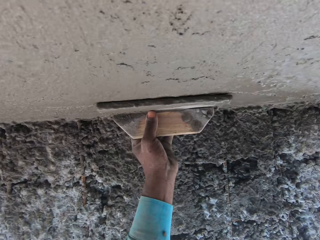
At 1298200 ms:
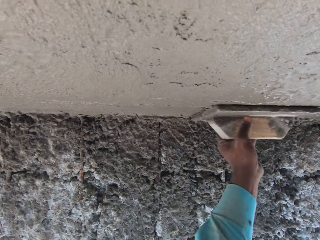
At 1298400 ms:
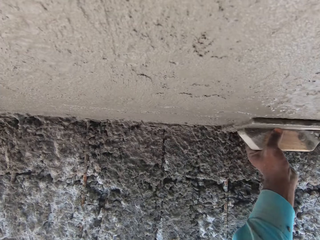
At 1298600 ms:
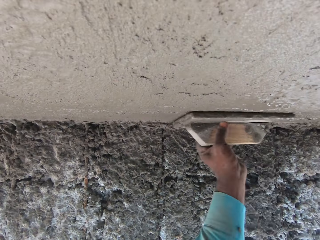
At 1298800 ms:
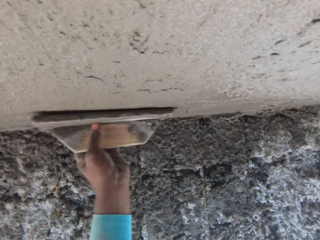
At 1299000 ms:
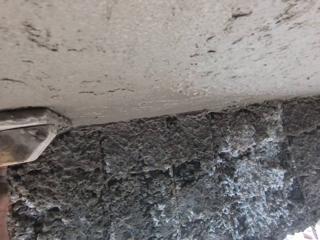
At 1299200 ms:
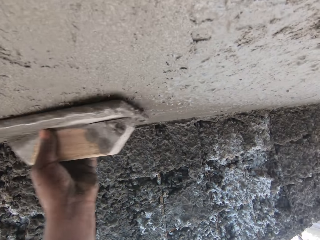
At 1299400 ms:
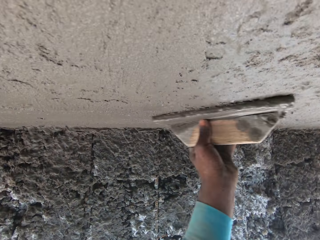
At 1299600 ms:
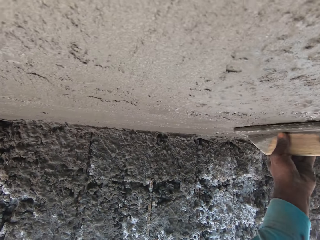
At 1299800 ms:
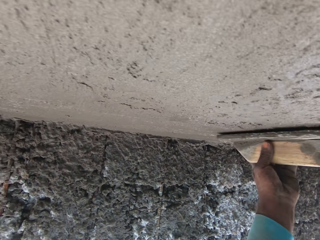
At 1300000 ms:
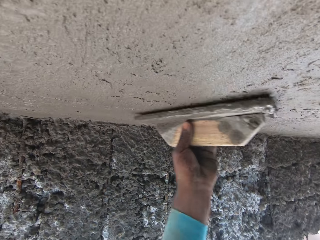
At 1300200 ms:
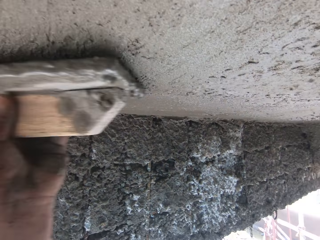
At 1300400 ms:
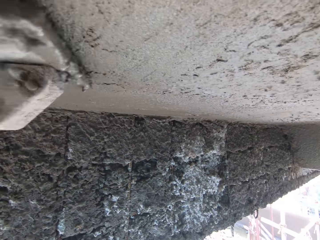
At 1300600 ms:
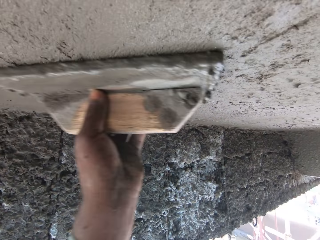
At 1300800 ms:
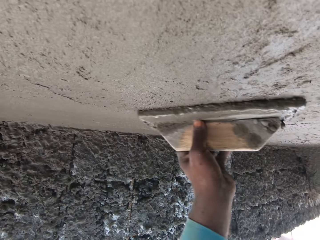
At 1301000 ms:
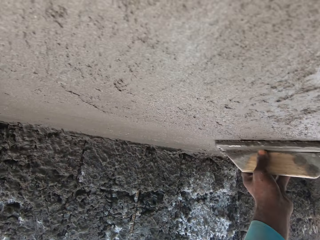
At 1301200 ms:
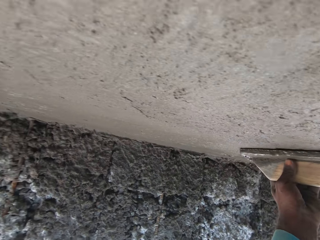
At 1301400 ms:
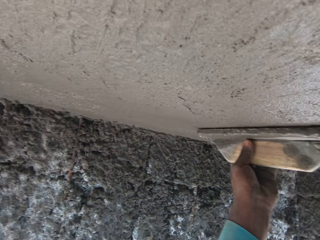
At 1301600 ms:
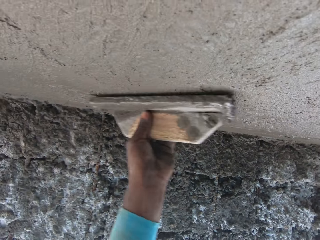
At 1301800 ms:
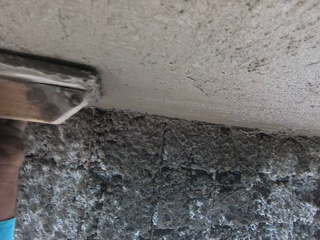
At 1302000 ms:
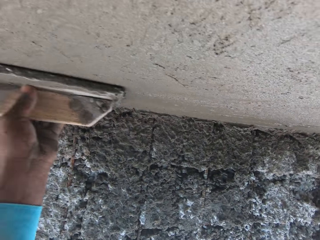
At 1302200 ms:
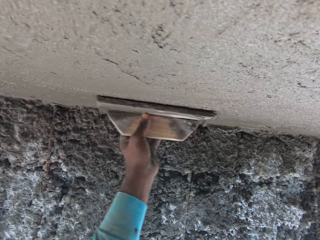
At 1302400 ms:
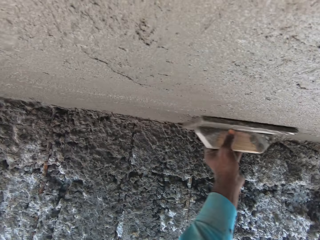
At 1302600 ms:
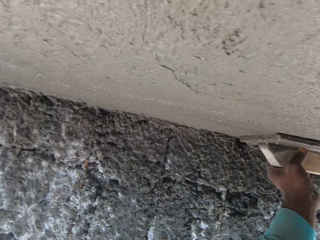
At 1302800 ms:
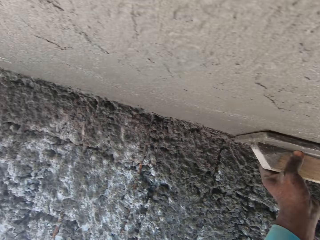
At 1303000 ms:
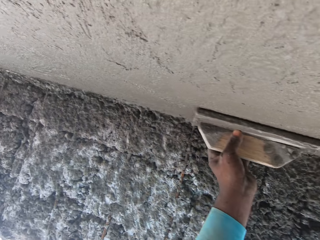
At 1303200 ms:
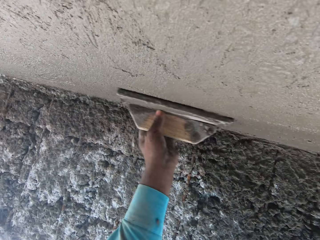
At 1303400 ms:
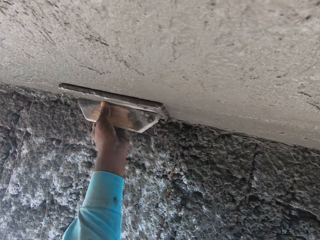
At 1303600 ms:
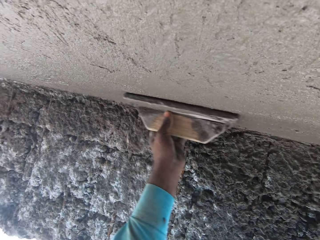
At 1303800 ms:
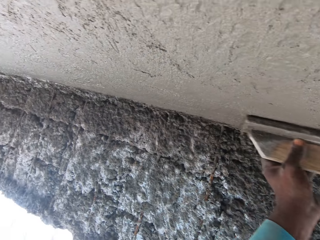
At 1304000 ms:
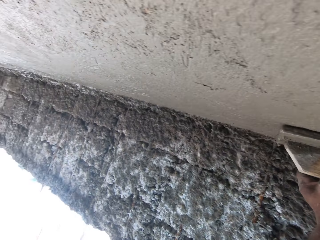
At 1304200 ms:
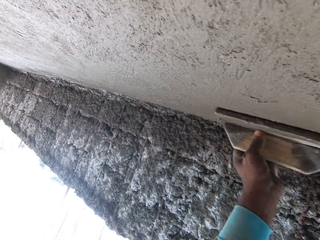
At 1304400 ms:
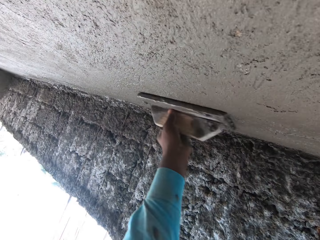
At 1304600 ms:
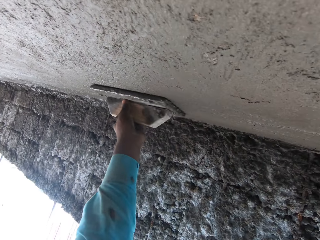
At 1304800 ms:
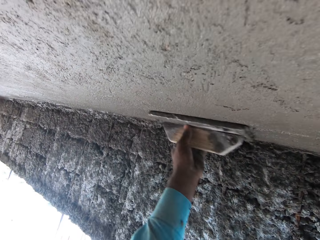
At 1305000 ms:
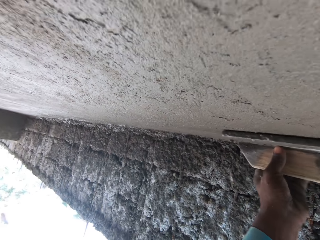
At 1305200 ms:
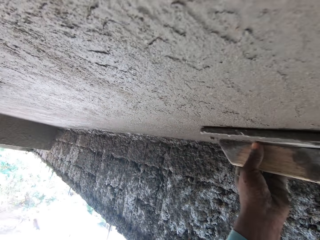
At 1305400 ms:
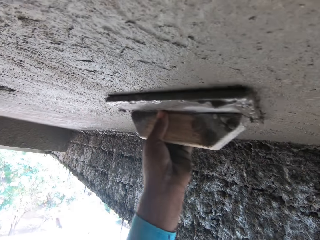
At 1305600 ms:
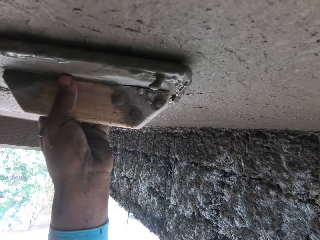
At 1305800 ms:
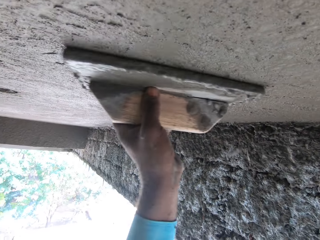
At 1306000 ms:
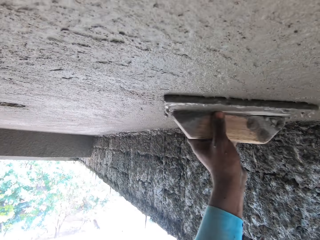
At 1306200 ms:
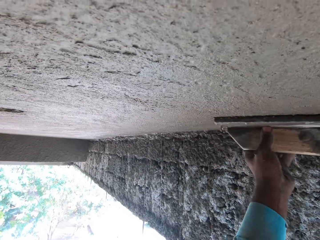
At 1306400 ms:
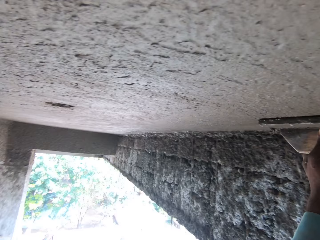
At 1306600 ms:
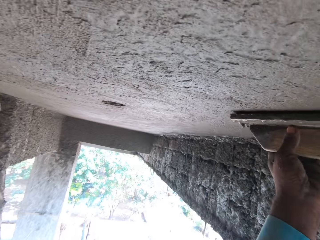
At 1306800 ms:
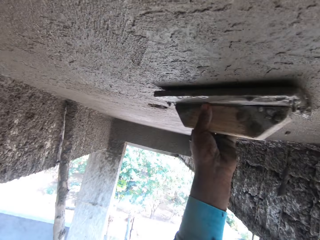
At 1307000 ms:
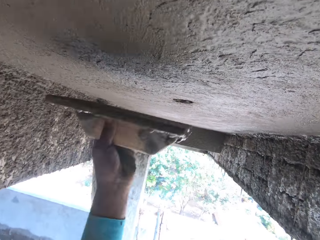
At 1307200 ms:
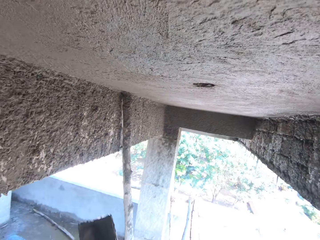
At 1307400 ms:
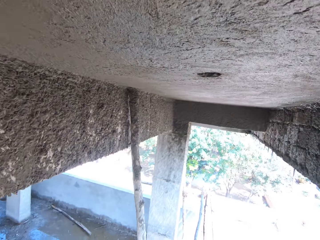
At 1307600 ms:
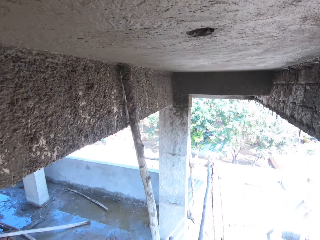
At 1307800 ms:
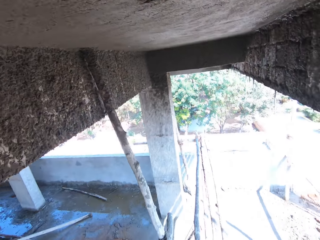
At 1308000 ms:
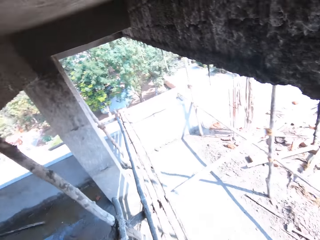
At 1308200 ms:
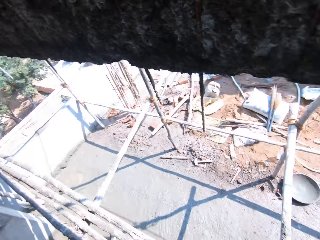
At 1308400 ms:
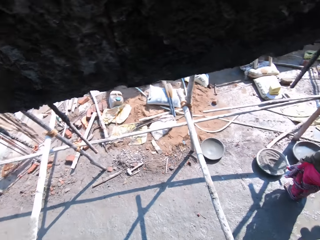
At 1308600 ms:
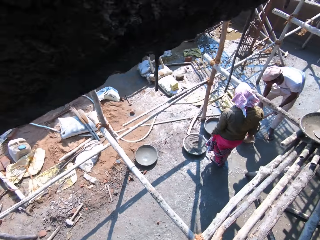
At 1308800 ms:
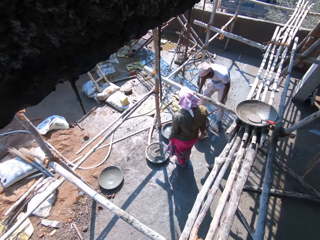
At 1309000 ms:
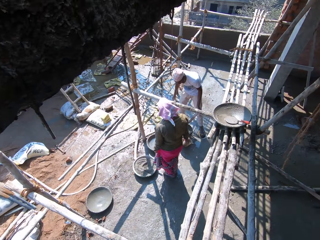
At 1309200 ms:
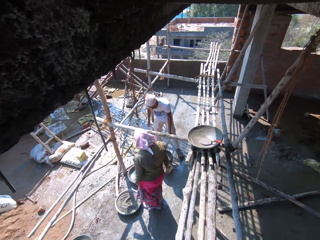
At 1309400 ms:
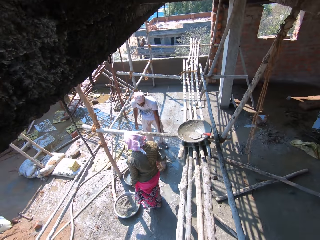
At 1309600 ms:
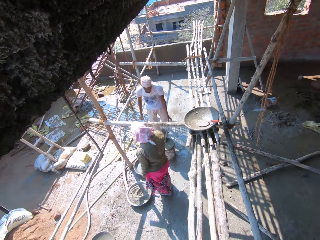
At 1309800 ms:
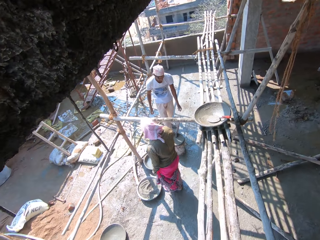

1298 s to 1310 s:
The camera wearer smoothens the ceiling with a float tool. They look around.

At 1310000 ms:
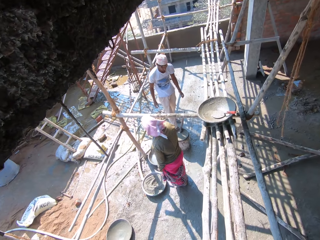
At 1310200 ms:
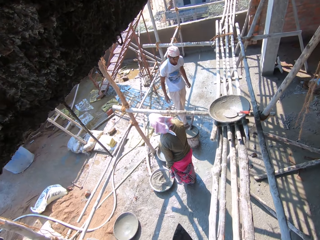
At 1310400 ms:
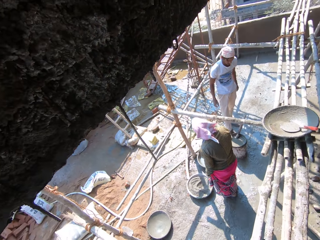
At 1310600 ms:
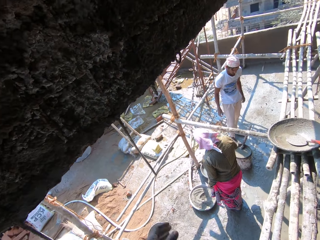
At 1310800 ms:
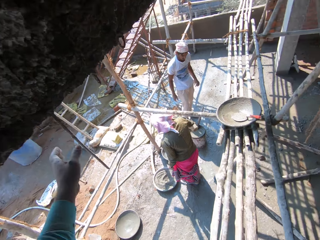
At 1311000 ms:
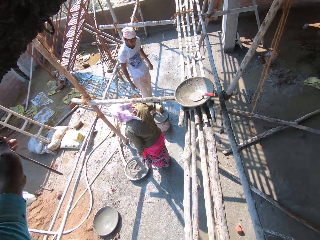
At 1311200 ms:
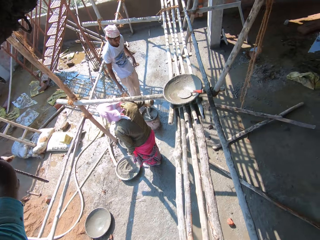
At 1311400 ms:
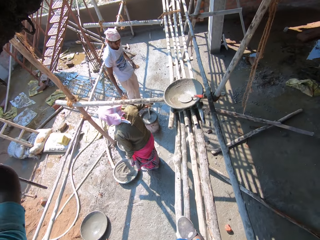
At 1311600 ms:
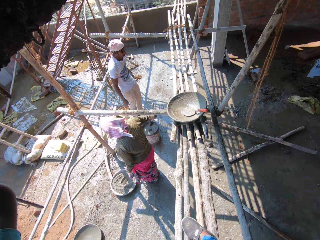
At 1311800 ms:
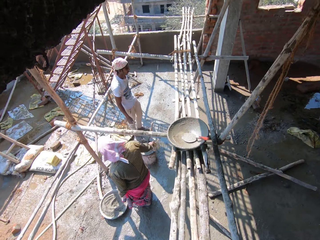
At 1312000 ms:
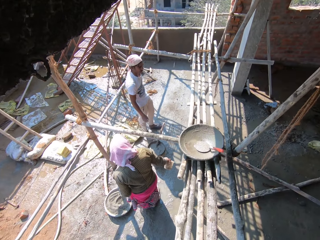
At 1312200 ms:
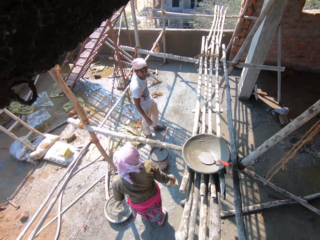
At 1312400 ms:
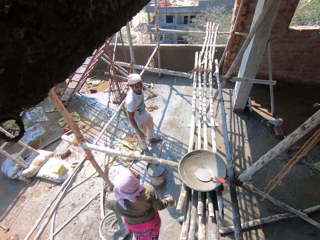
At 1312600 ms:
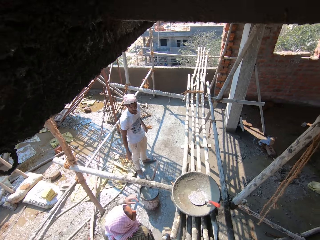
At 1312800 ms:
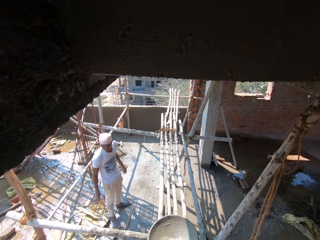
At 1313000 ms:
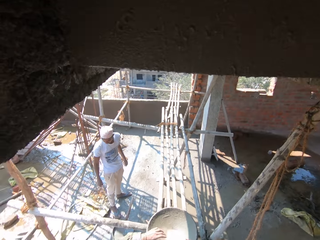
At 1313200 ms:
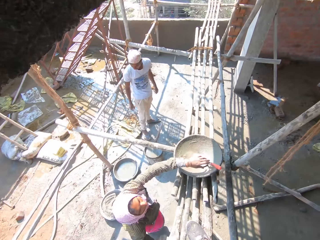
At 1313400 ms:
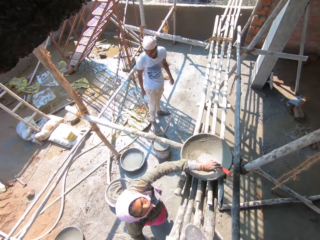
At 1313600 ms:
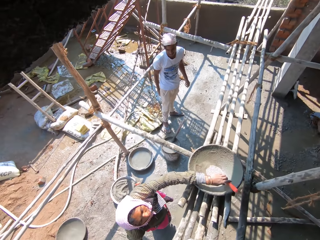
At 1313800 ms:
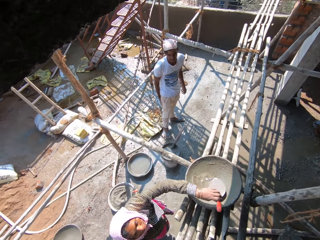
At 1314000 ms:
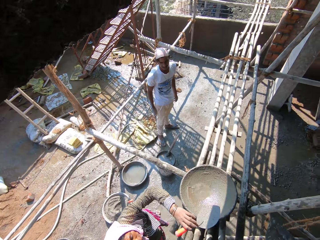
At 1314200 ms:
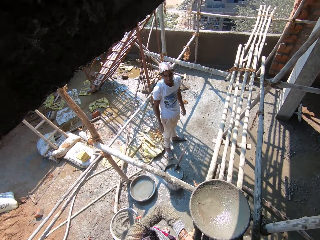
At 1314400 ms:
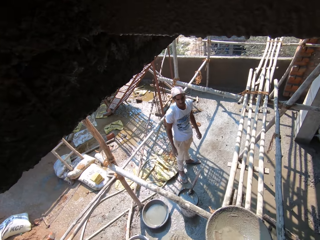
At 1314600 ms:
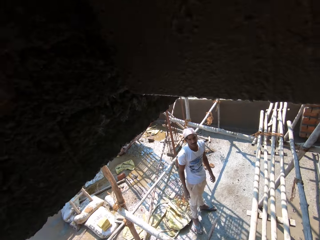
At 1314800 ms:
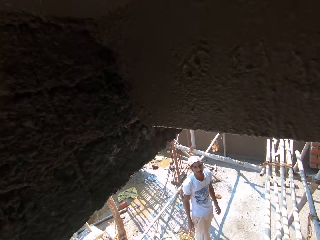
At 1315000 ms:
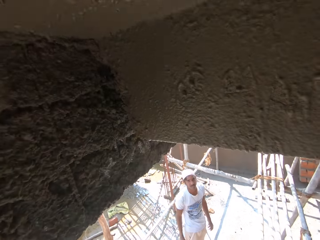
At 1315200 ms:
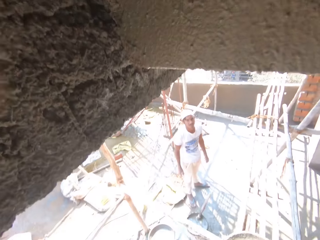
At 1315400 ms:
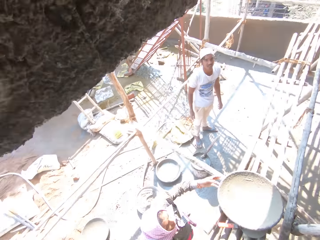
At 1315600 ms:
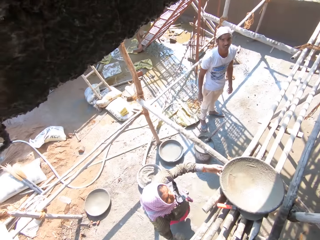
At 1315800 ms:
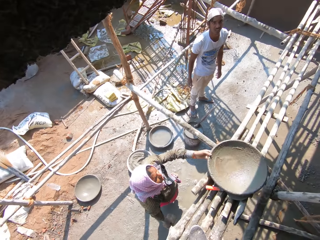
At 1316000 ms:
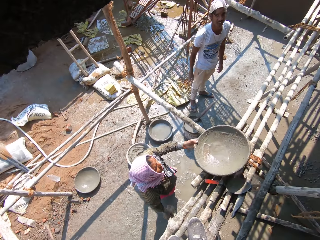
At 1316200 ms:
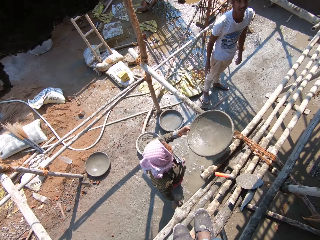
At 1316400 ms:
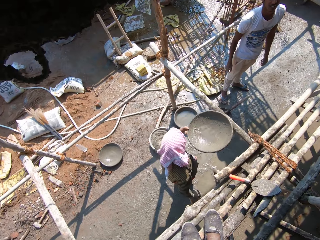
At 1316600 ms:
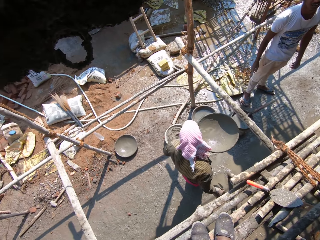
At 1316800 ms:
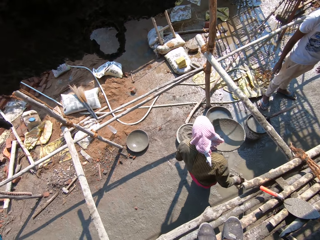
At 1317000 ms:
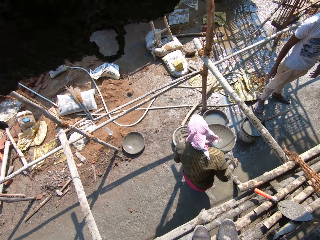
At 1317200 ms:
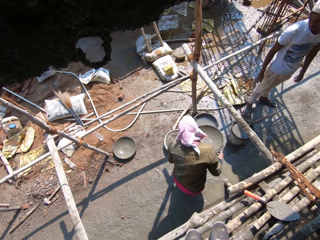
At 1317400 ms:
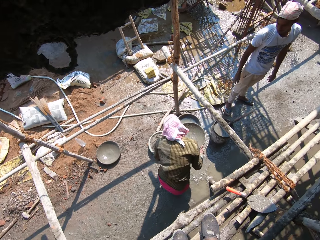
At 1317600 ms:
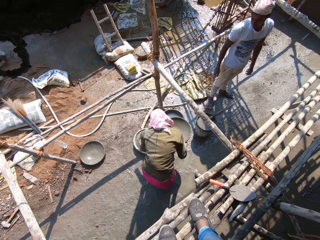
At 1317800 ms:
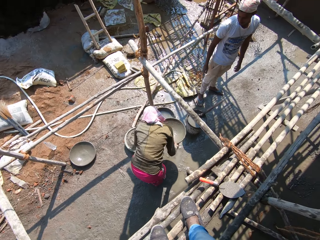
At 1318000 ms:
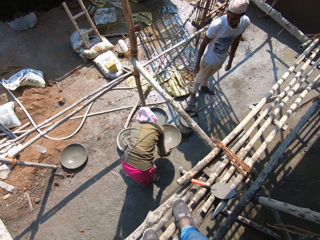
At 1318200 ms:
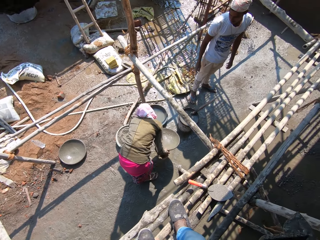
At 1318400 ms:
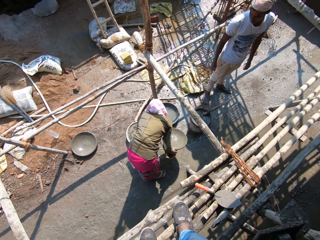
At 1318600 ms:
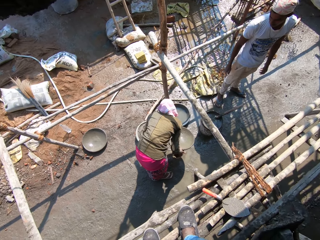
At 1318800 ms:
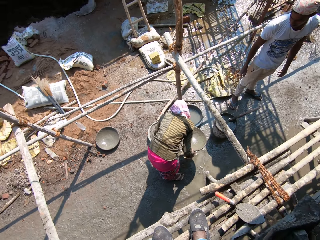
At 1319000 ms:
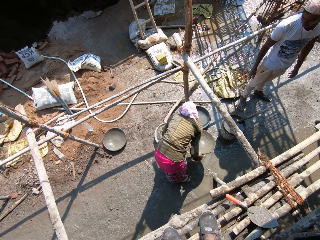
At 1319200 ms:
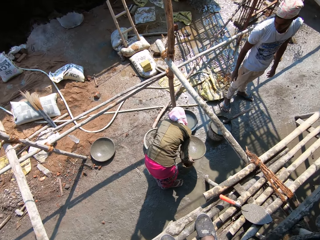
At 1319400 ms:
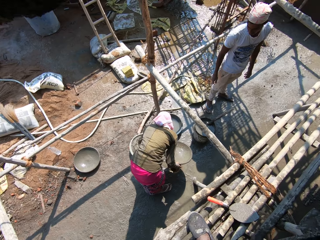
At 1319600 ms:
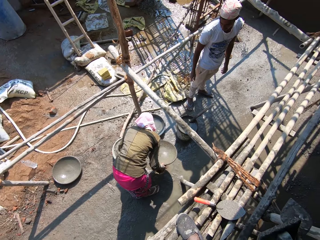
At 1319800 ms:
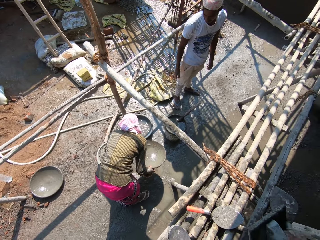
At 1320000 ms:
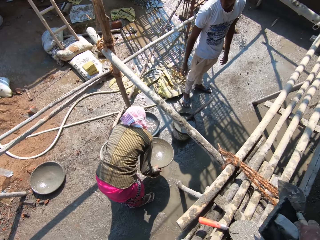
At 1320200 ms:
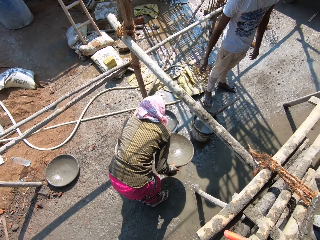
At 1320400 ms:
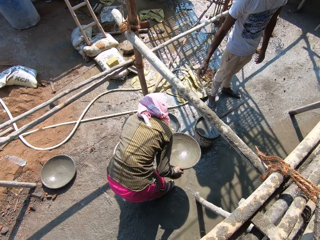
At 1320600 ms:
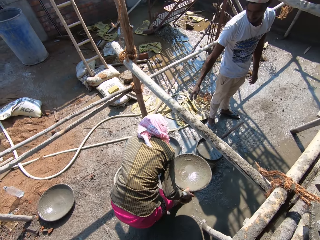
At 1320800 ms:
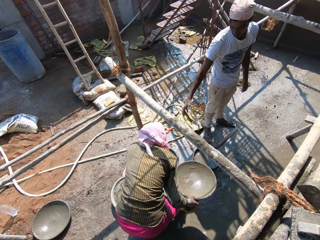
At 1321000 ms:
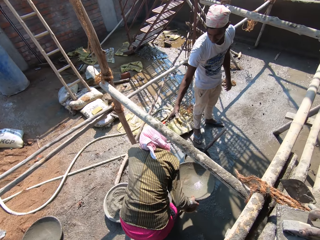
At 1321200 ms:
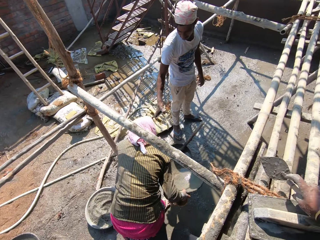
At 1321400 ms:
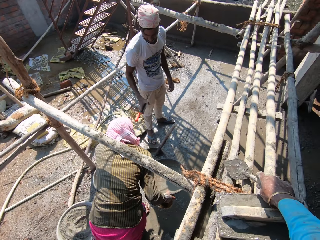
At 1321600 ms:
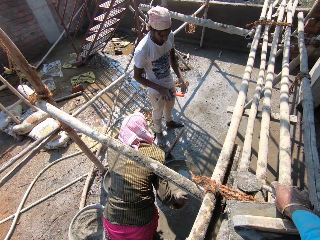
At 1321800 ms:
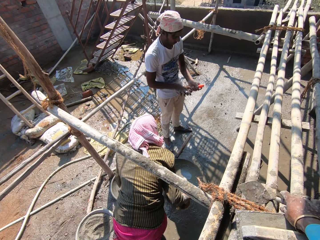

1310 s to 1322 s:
The camera wearer holds a metal. A man picks up a trowel. The man picks up a mortar tray.
